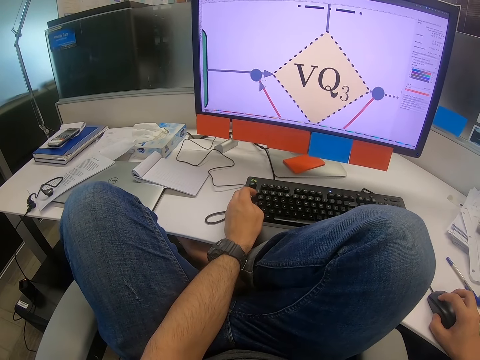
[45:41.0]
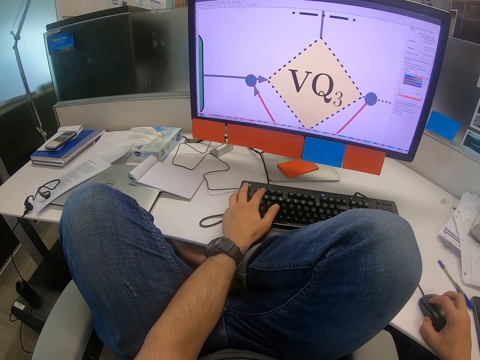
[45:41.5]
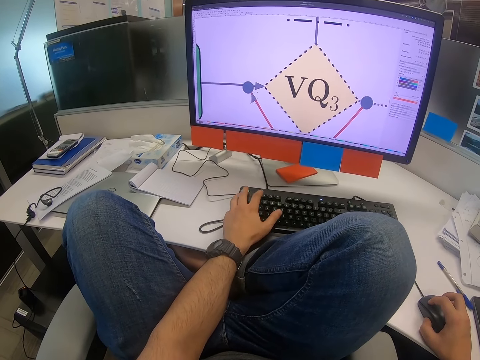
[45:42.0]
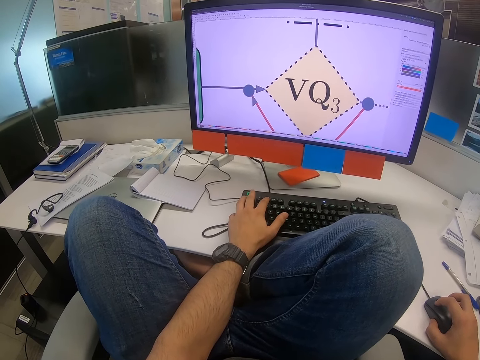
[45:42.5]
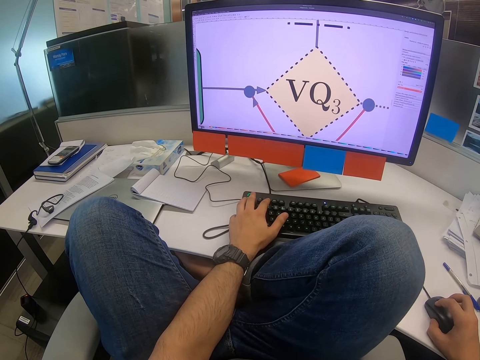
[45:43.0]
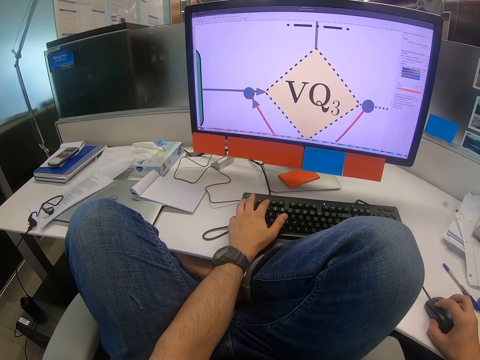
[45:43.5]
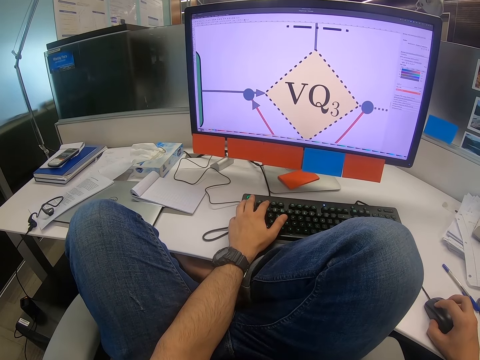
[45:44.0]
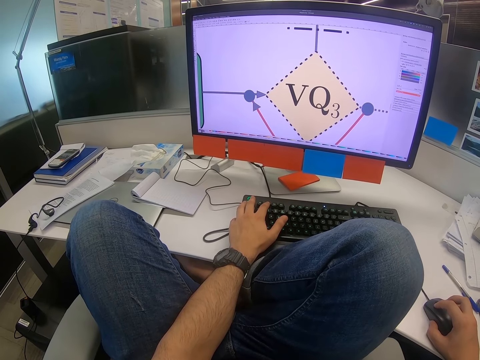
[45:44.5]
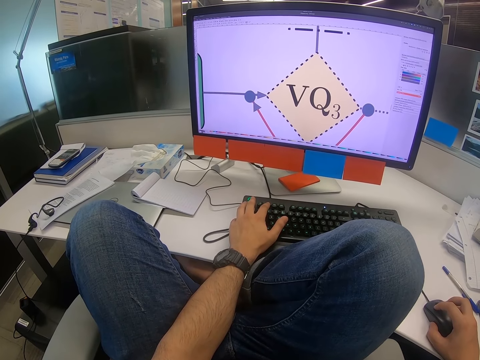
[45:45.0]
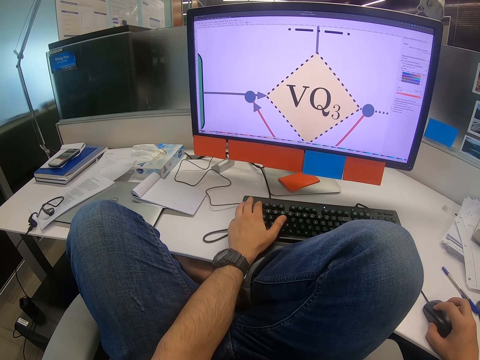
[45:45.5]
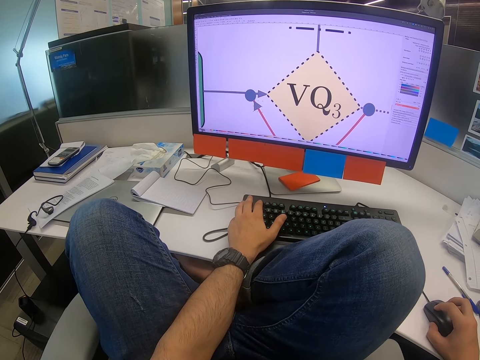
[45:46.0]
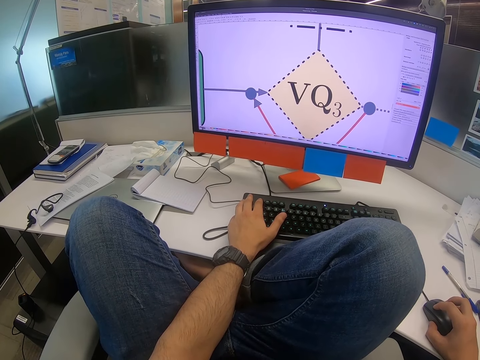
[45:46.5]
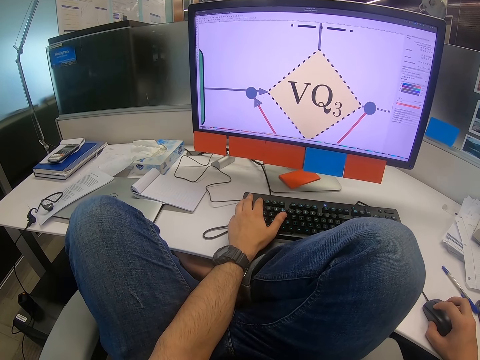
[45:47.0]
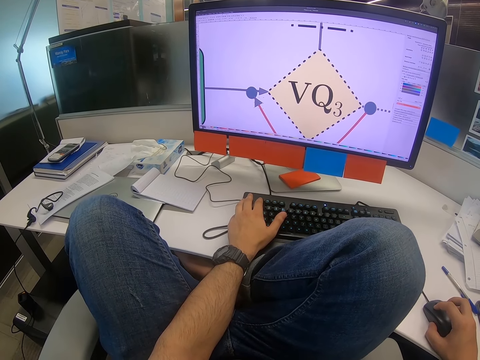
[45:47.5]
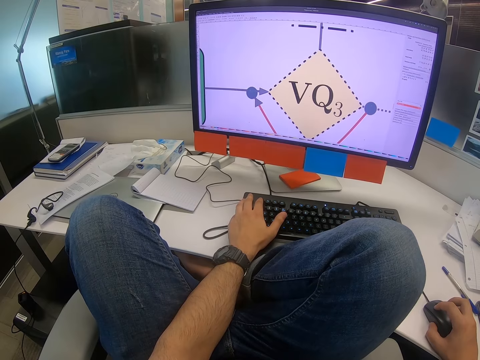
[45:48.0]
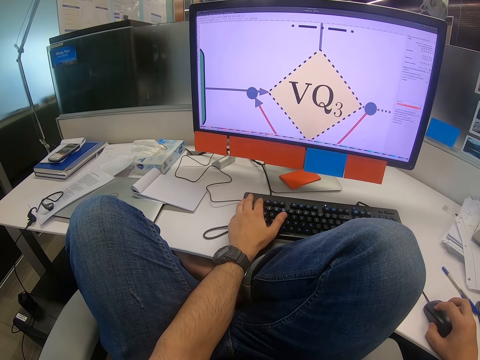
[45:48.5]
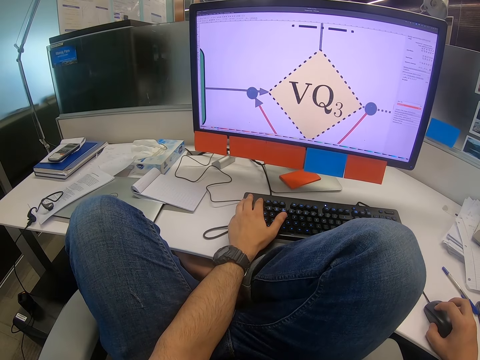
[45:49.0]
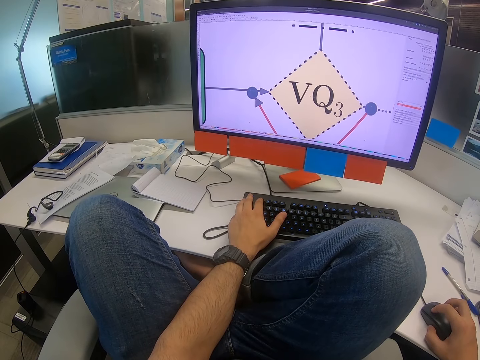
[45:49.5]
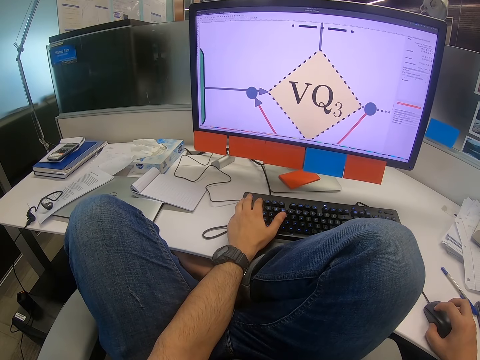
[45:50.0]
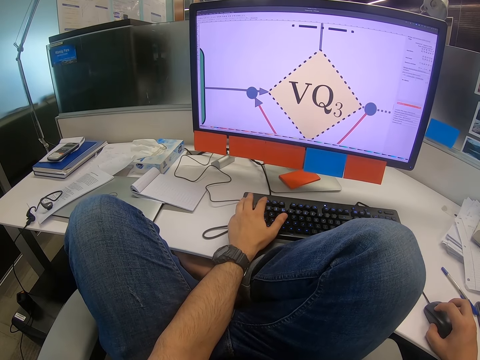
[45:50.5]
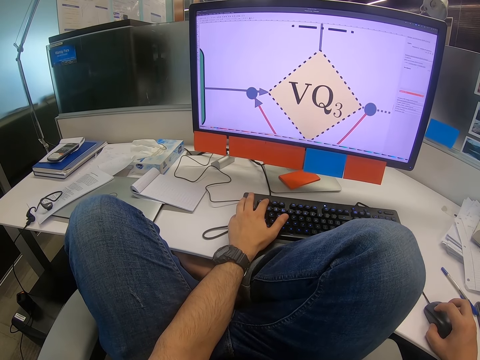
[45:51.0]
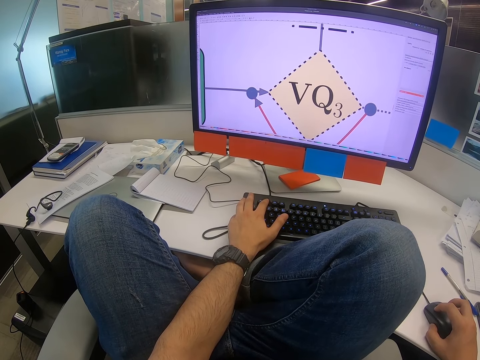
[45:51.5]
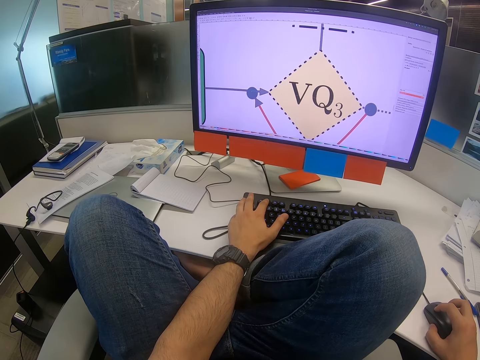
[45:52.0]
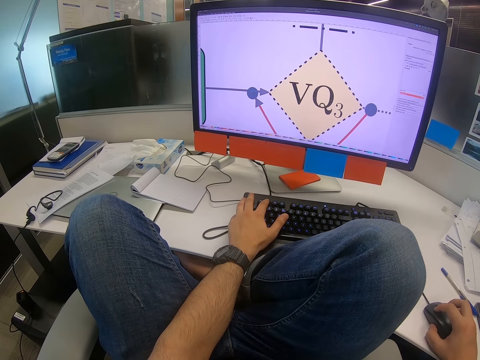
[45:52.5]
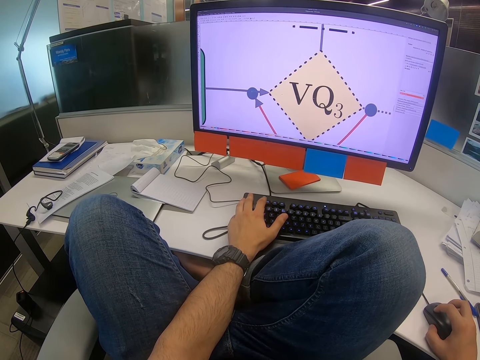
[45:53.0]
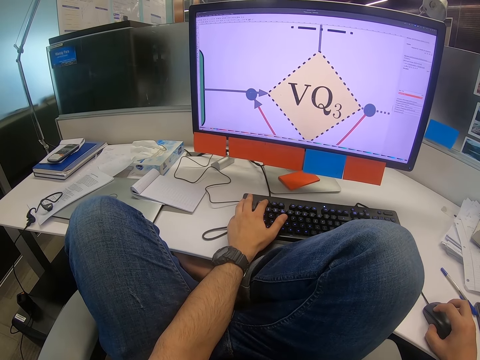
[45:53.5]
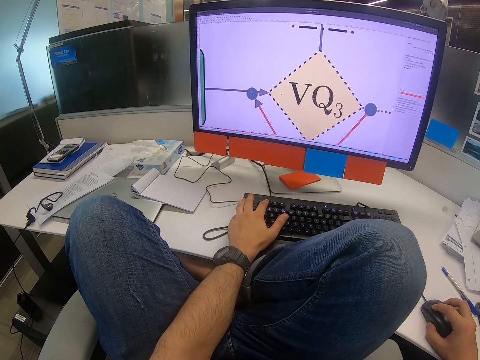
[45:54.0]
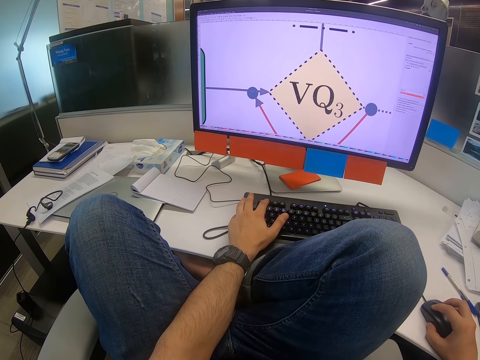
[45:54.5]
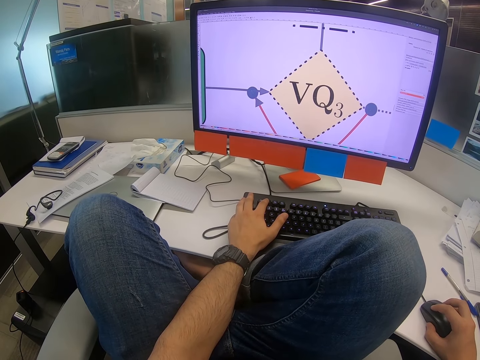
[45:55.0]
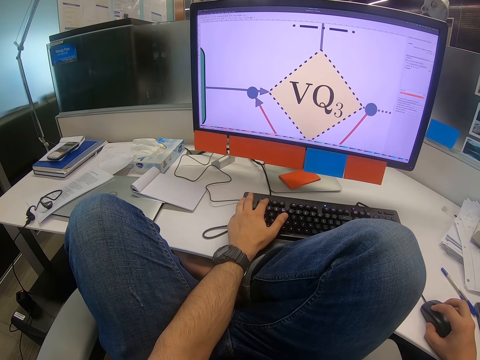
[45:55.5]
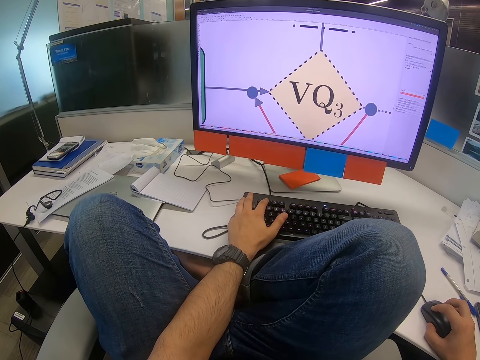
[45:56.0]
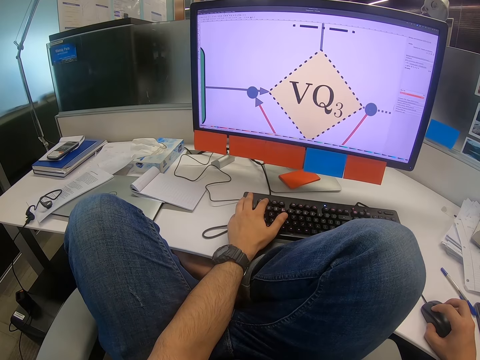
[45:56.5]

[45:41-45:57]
The camera wearer scrolls on the computer. They click on the keyboard. They look on the computer screen. They click on the keyboard. They scroll on the computer. They click on the keyboard. They scroll on the computer.

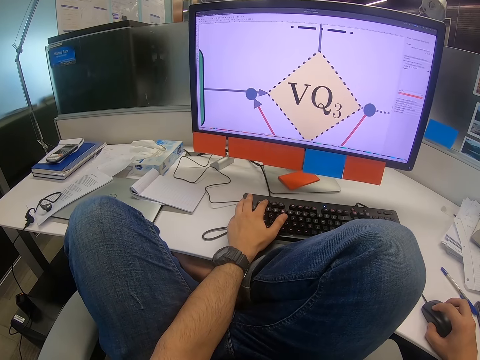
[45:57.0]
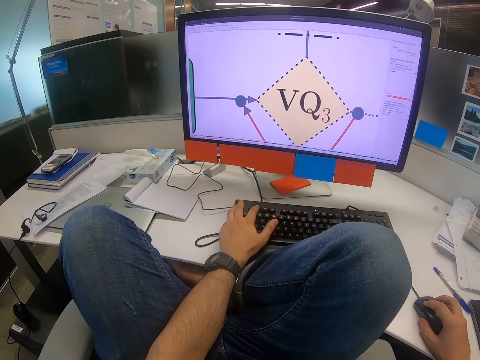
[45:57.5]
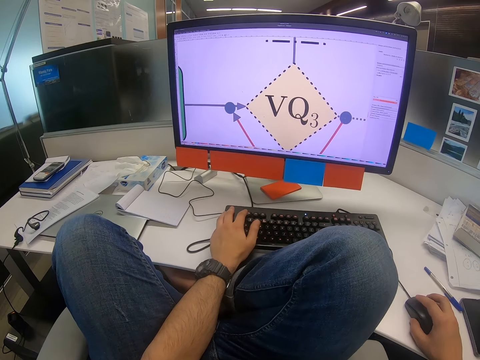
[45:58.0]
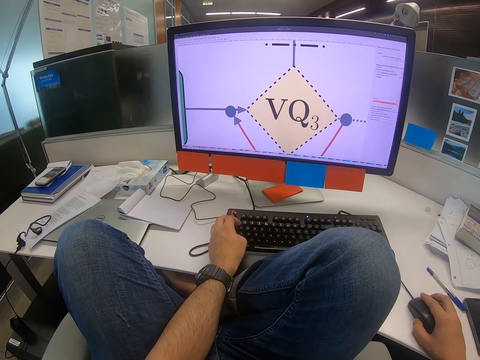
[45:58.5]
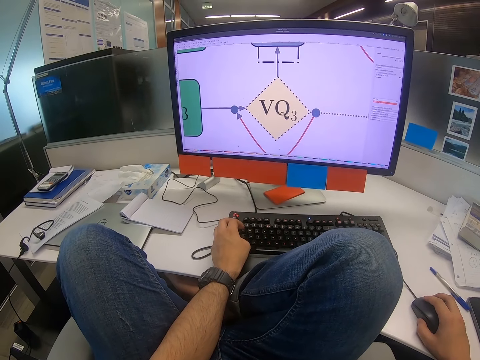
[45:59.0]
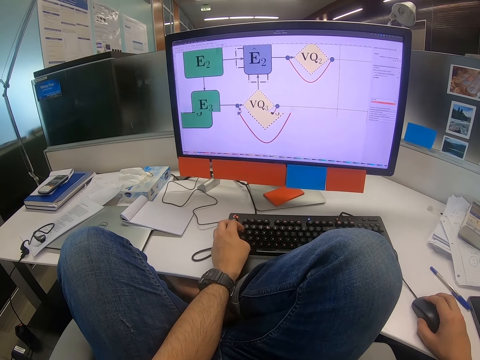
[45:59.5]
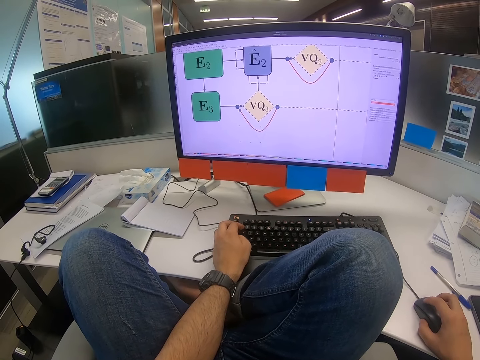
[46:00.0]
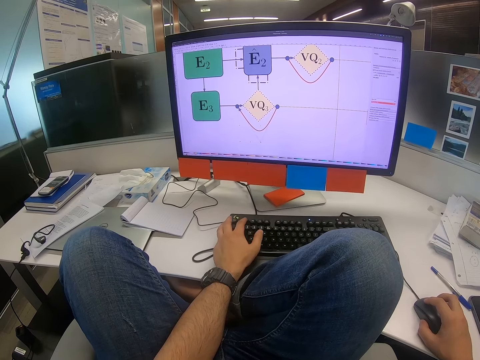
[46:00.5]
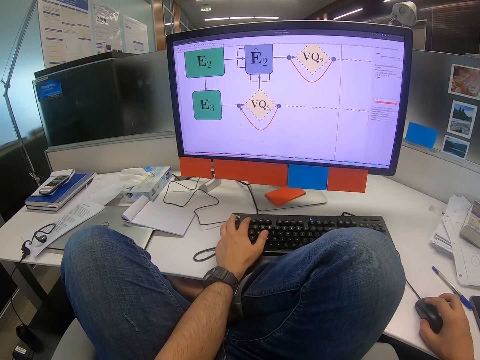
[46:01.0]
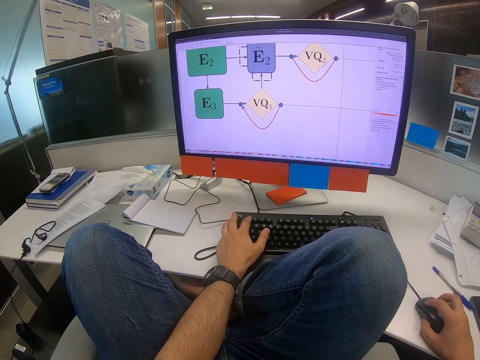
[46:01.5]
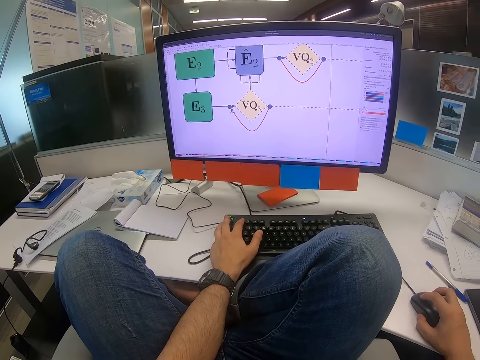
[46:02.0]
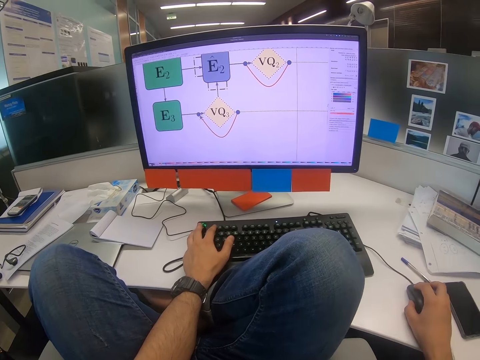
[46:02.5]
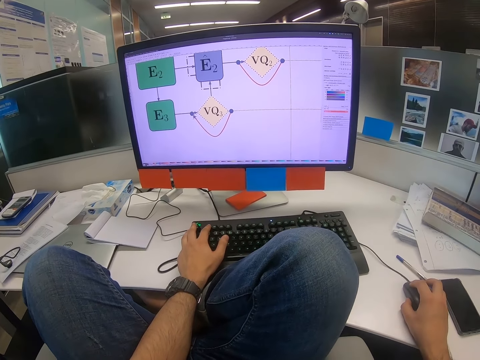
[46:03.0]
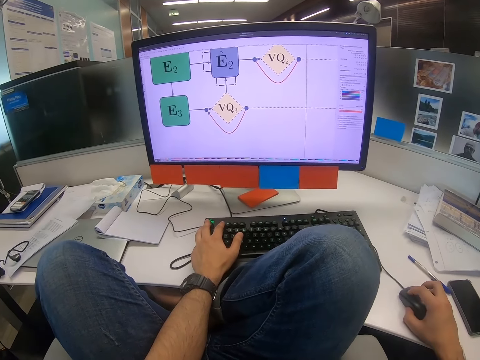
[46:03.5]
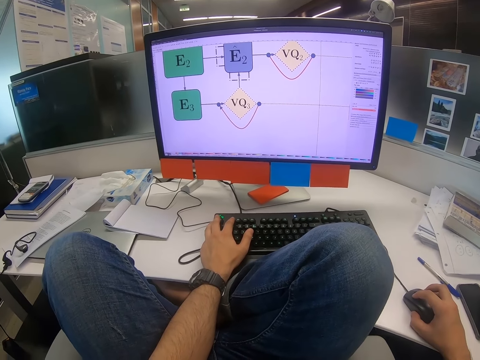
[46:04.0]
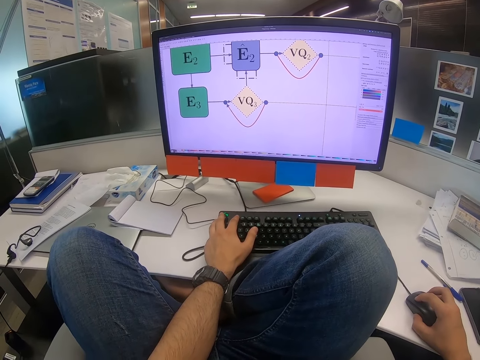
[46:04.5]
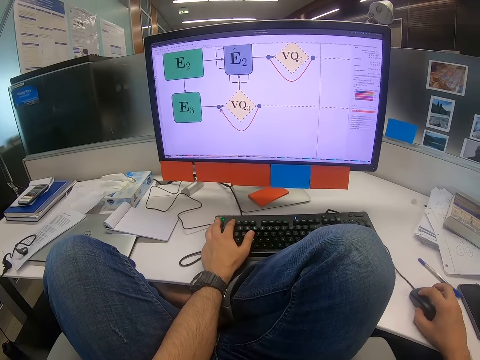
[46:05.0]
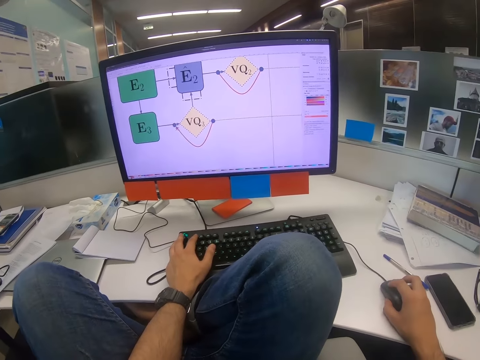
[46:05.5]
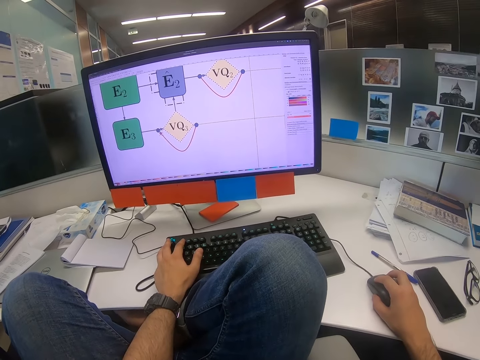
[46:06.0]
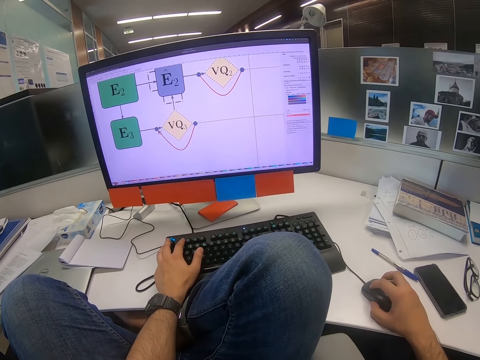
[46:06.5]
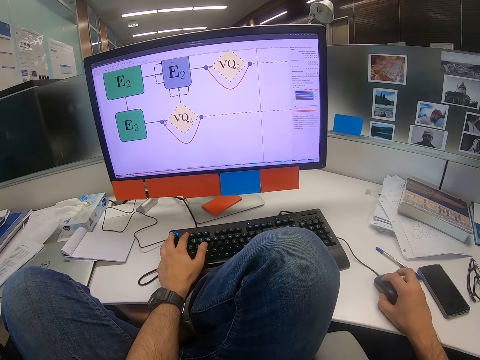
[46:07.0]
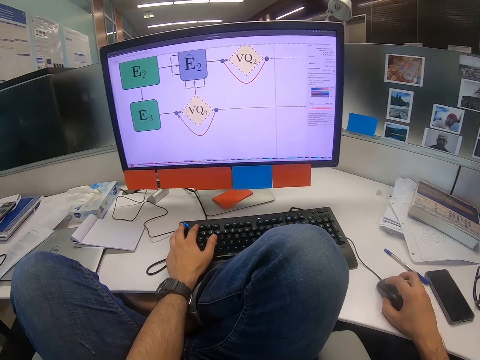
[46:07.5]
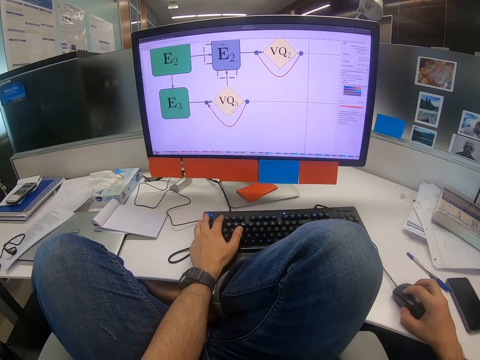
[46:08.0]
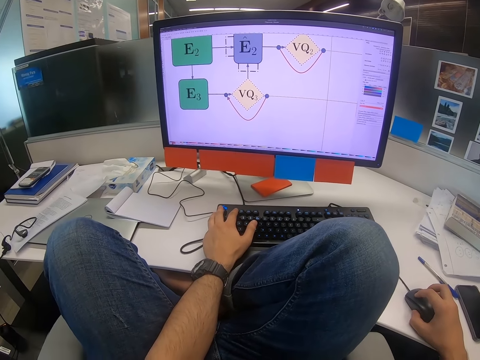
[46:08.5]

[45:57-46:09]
The camera wearer clicks on the keyboard. They click on the mouse. They scroll on the computer. They zoom out on the computer. They click on the keyboard. They scroll on the computer.
